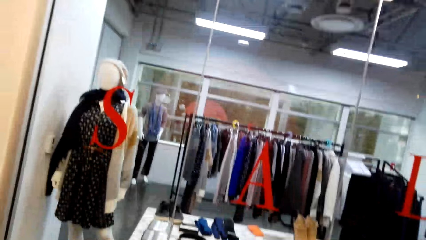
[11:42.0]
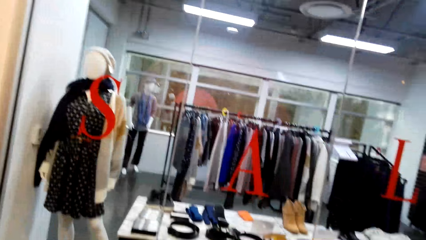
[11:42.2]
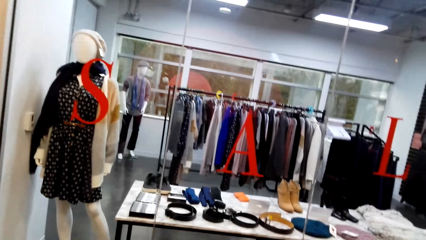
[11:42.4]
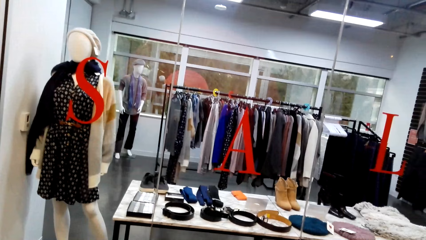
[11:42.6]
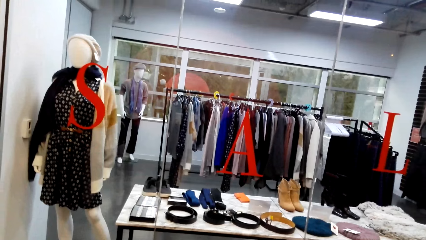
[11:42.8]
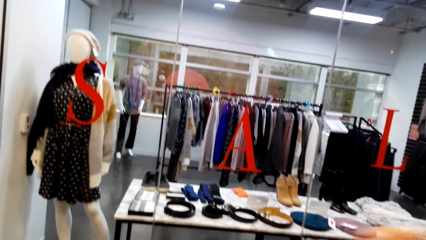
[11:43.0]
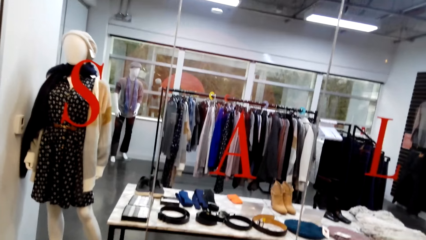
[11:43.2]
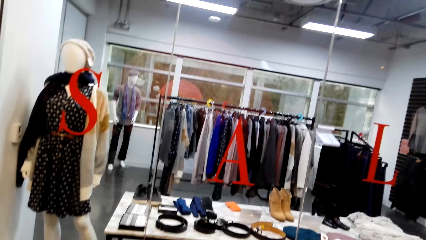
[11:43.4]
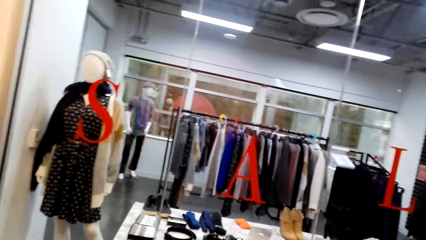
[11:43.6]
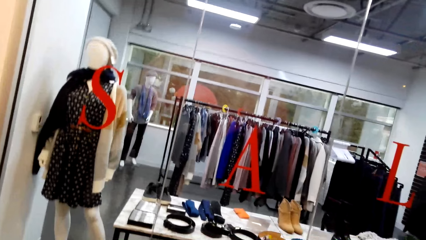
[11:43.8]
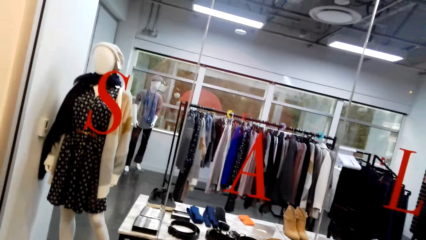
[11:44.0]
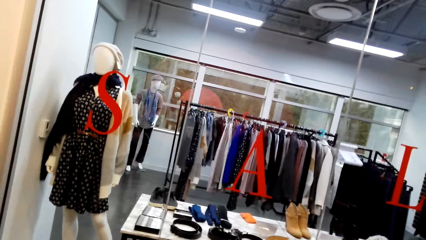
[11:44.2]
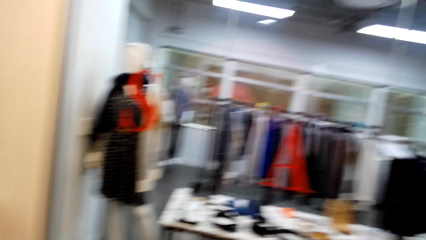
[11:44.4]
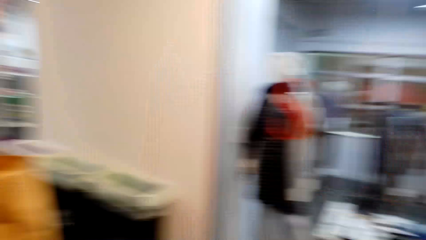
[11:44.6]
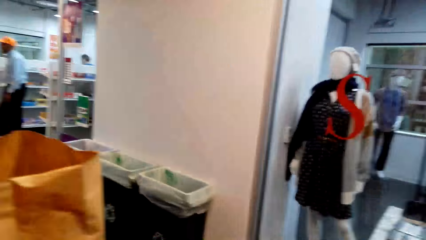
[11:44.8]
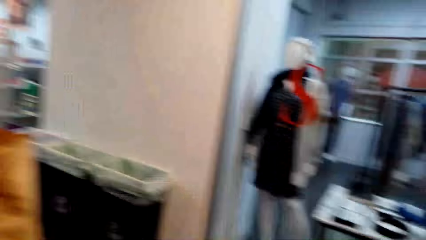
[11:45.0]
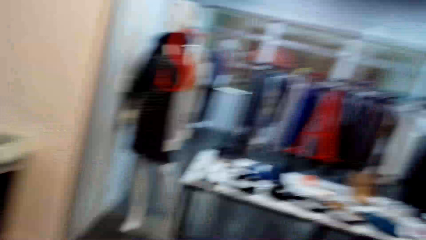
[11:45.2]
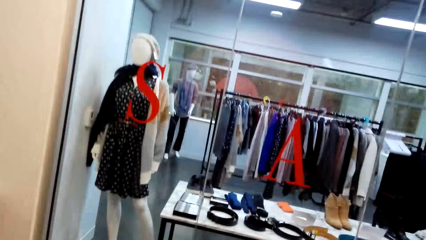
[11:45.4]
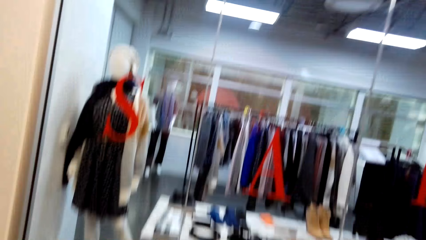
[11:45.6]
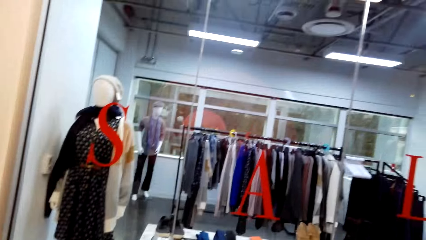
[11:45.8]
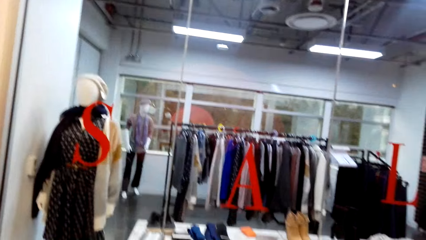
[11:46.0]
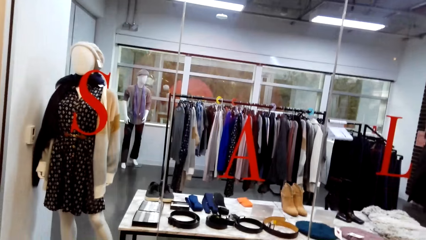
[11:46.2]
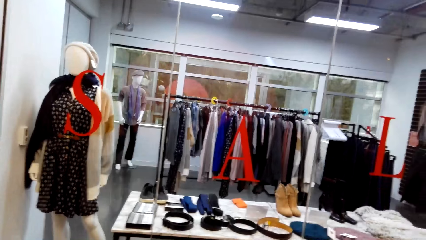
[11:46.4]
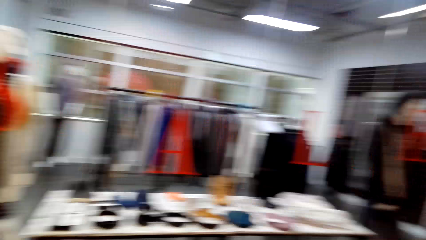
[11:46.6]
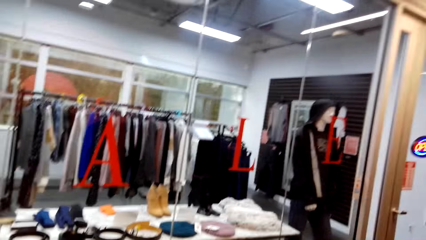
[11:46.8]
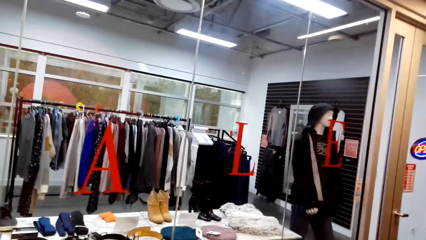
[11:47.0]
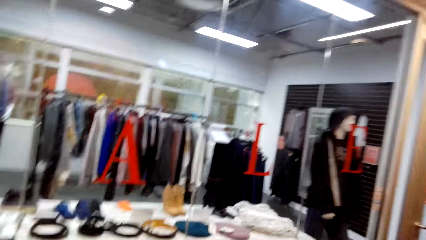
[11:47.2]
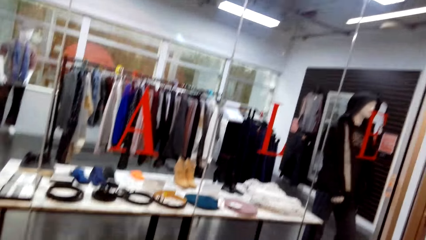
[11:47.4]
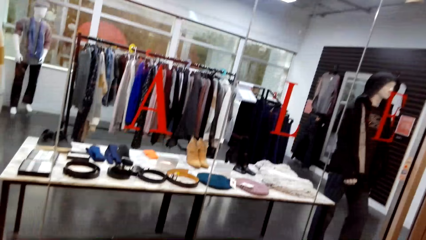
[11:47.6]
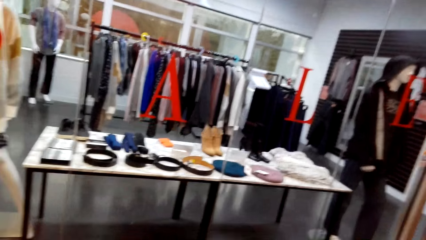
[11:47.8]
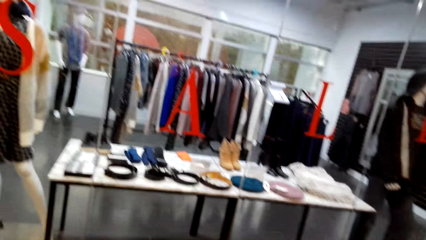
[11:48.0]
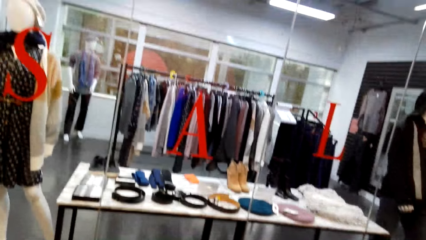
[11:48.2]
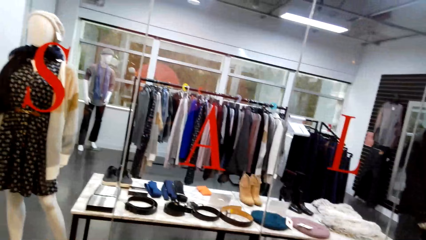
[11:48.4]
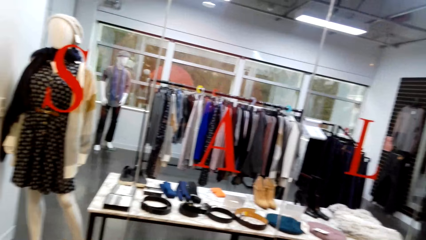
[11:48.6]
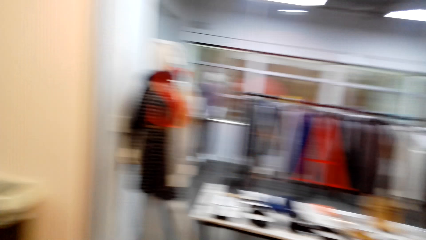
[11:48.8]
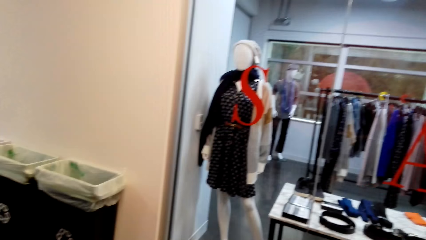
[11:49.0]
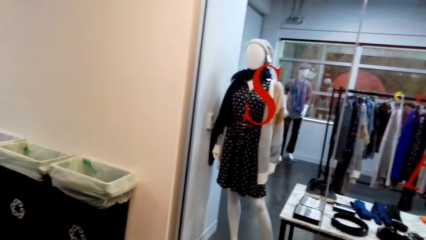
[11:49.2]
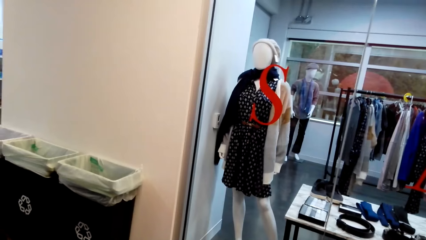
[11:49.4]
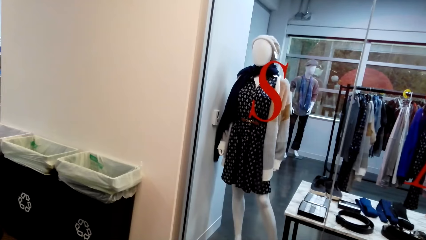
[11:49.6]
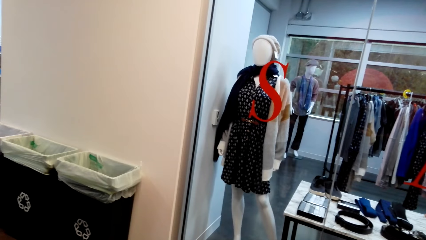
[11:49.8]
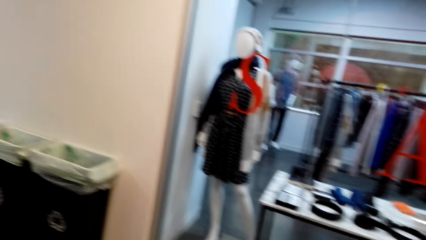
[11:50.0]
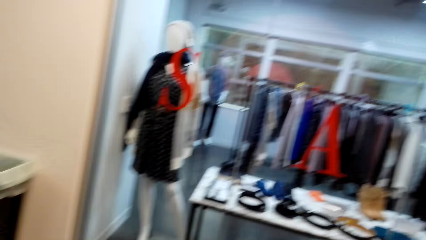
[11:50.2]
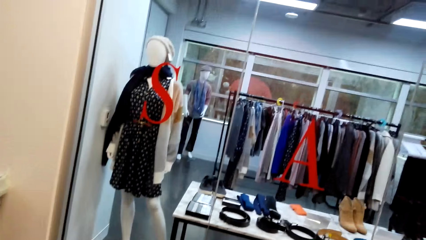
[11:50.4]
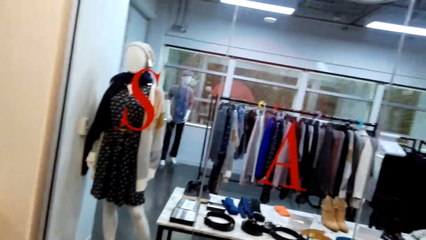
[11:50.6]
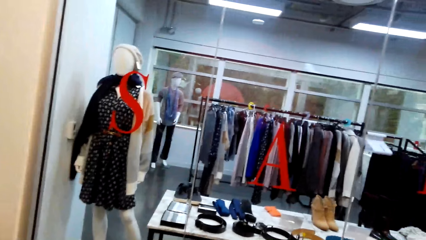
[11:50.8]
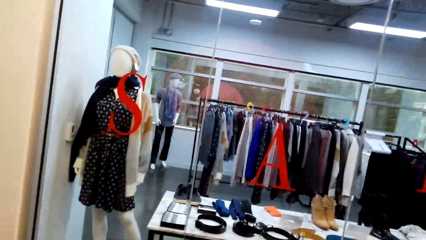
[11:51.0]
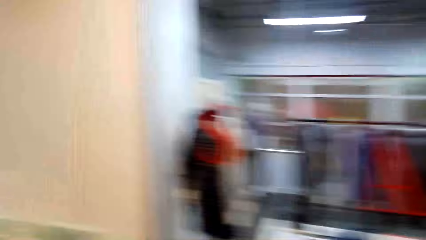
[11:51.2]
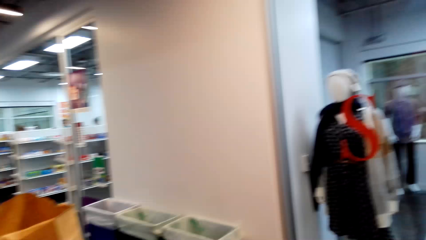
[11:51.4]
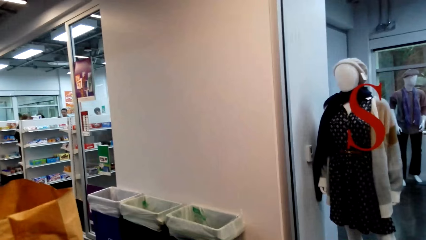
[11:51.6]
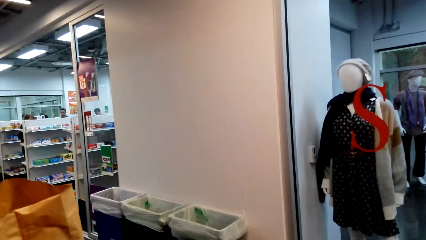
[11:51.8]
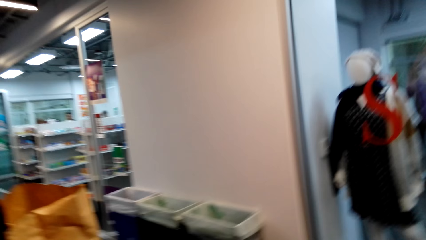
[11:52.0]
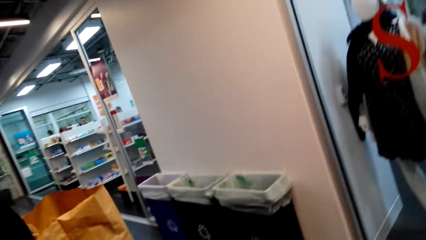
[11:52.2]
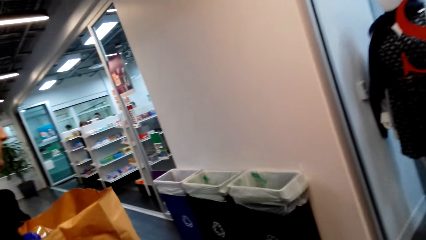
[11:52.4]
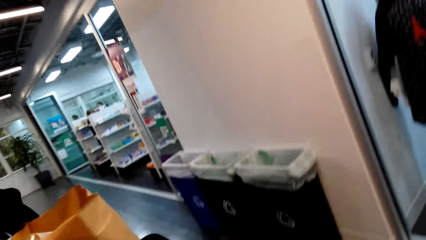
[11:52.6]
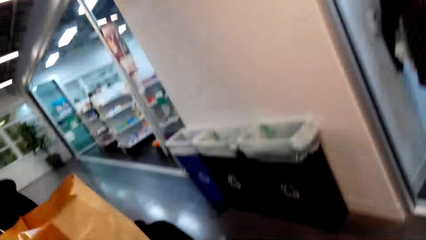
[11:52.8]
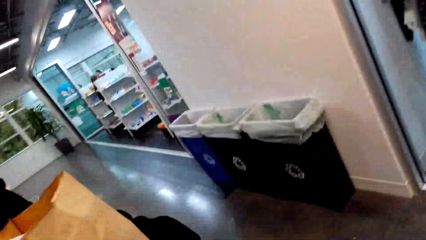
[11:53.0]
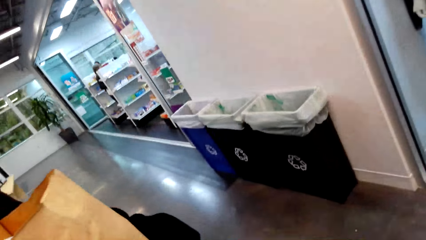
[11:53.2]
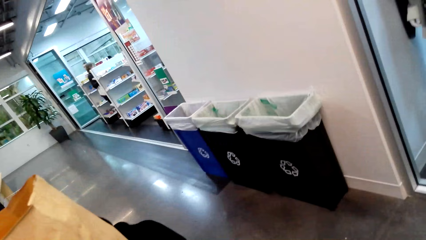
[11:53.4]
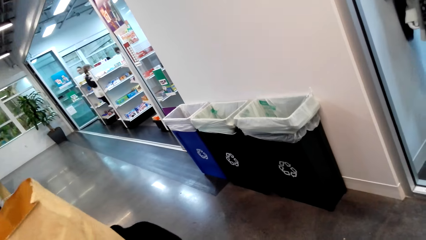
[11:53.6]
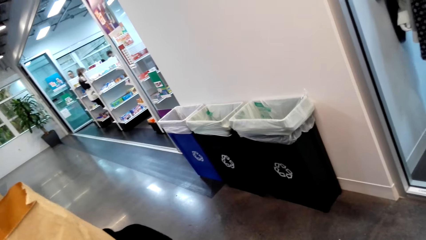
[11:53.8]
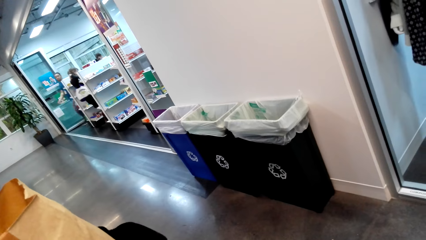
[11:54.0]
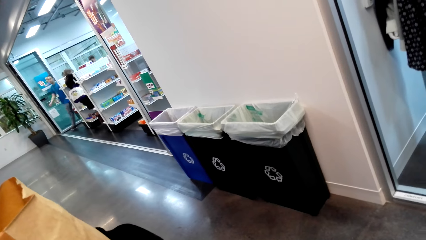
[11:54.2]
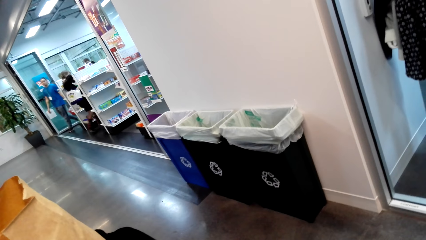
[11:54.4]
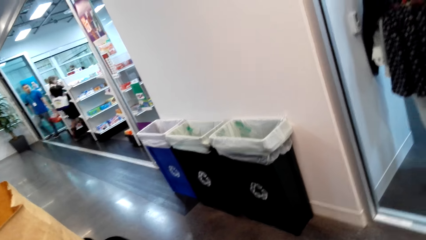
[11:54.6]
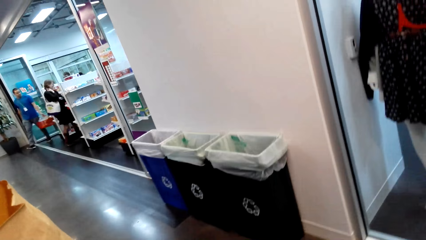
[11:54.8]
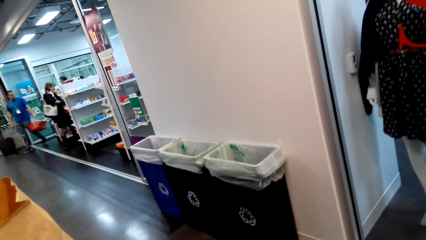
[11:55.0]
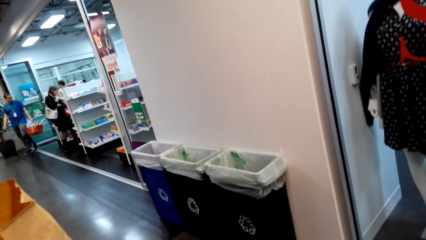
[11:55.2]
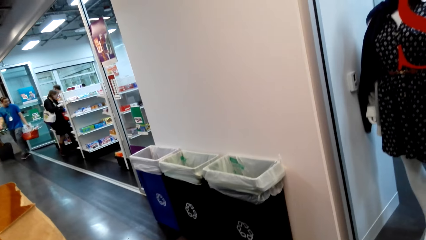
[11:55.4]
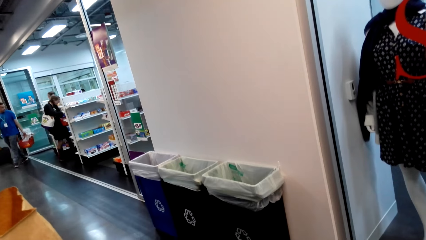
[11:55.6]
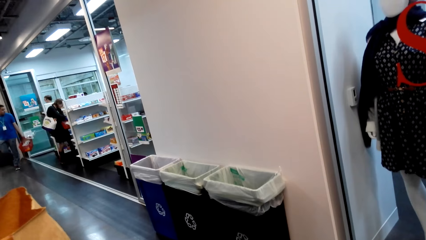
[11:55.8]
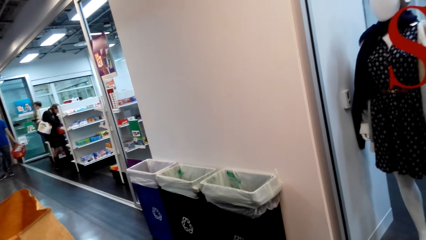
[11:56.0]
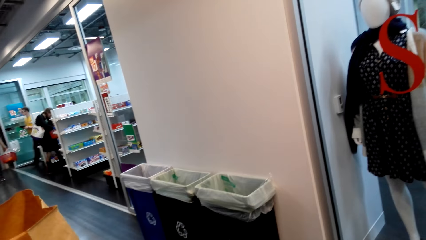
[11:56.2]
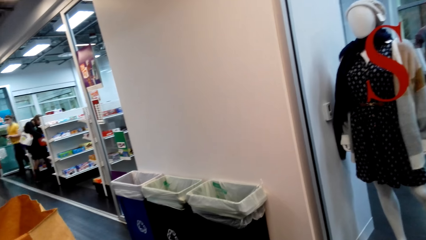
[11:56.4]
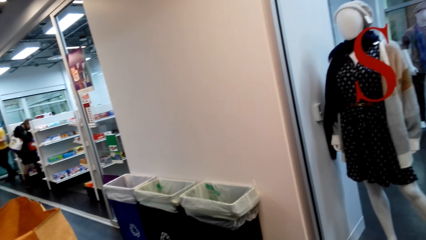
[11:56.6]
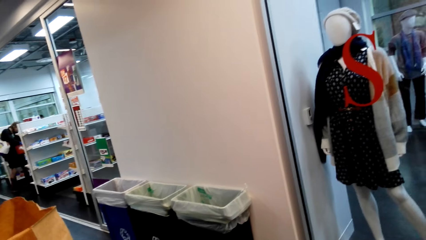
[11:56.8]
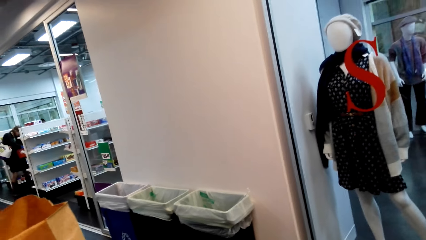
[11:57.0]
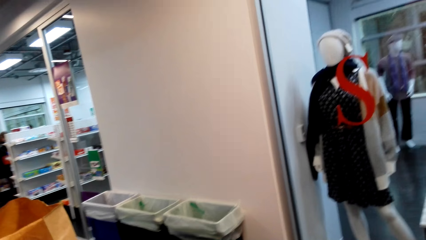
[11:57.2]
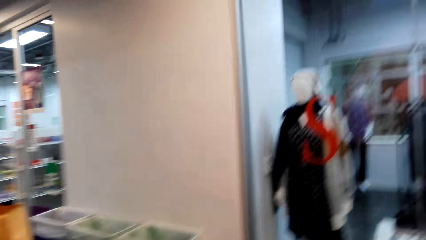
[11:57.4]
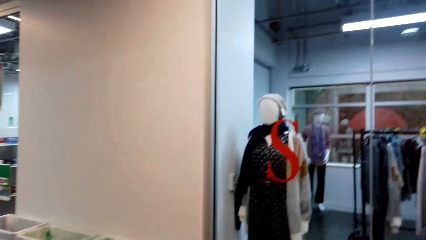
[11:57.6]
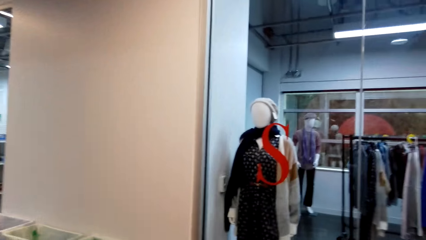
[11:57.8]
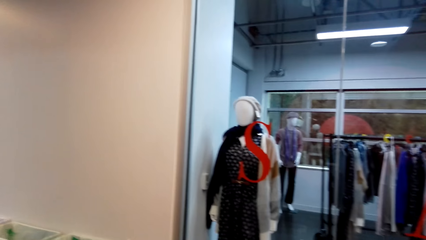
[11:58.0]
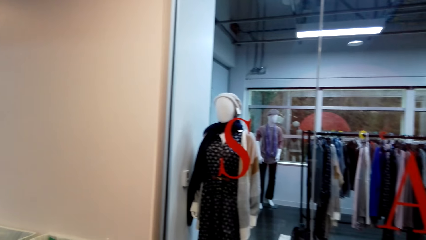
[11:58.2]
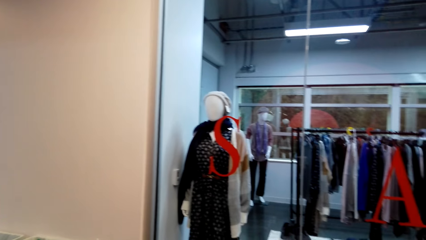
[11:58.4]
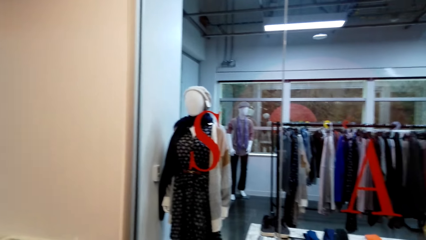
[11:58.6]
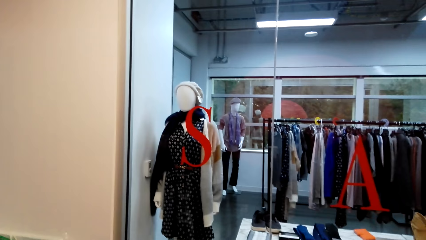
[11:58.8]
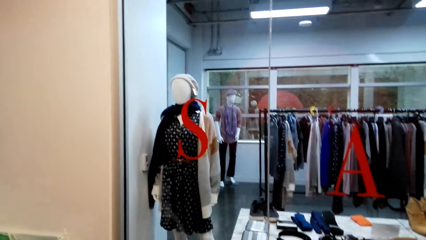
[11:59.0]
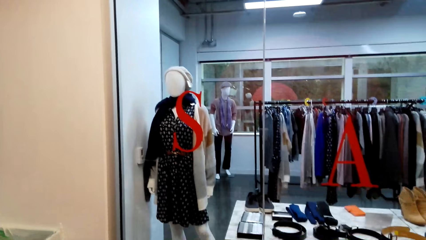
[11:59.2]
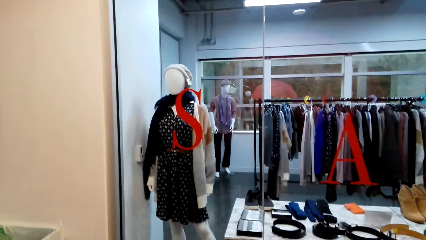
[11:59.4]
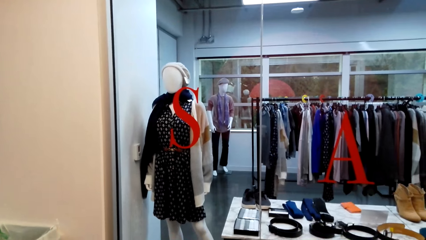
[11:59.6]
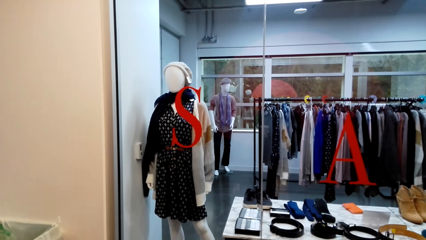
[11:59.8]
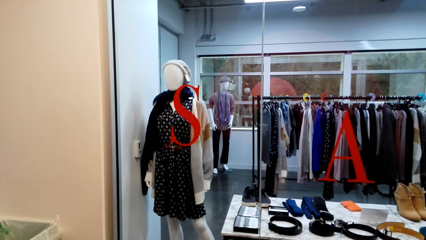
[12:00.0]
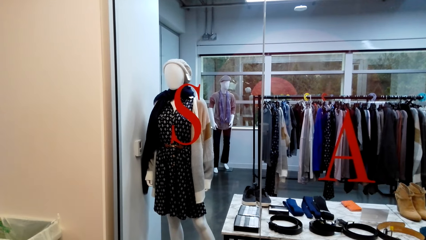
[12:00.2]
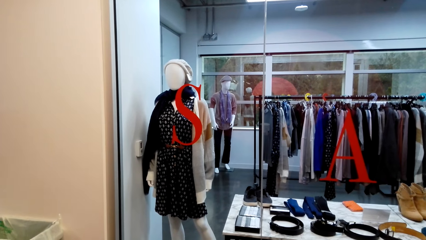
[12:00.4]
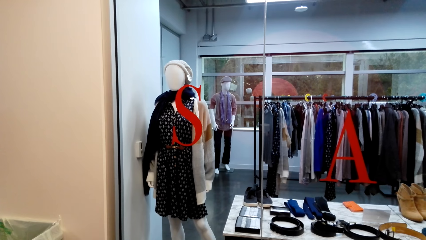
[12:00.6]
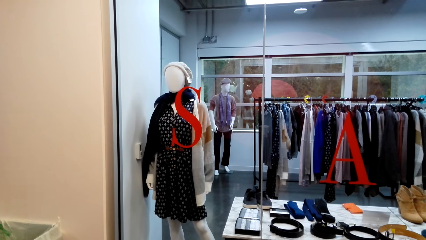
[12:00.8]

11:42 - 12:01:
A man, another man and a lady carry the shopping bag. A person walks to the counter.
